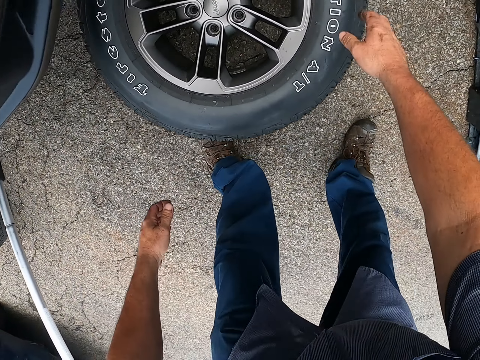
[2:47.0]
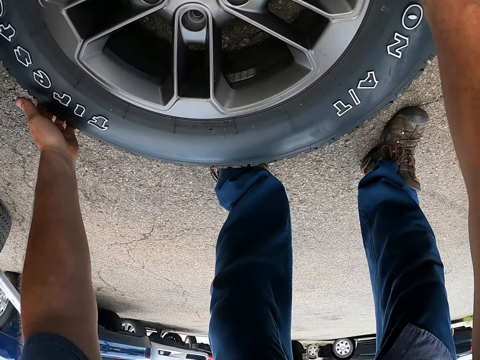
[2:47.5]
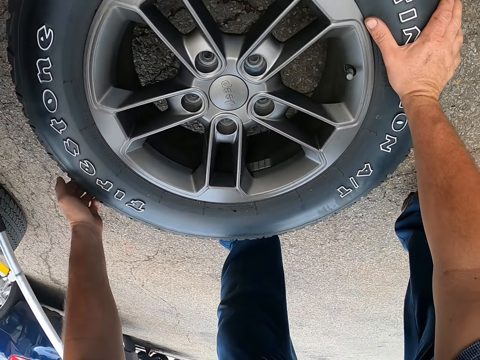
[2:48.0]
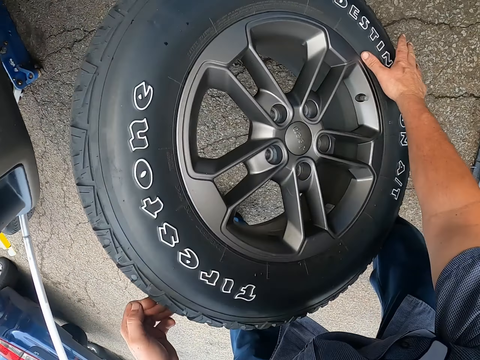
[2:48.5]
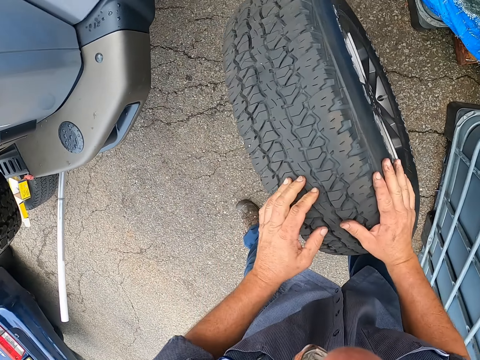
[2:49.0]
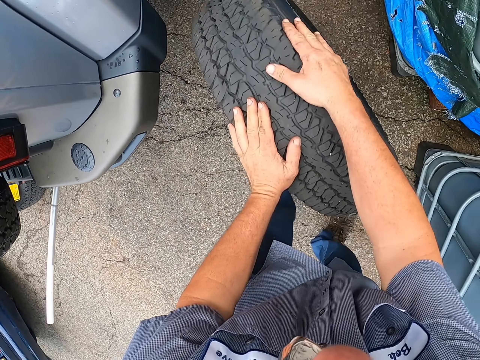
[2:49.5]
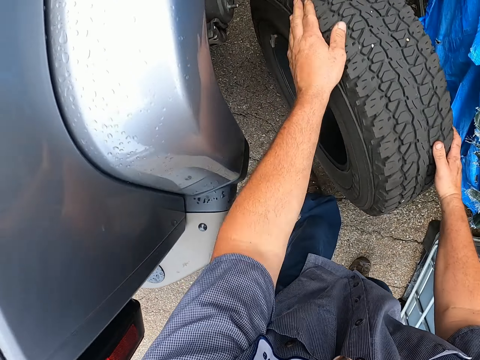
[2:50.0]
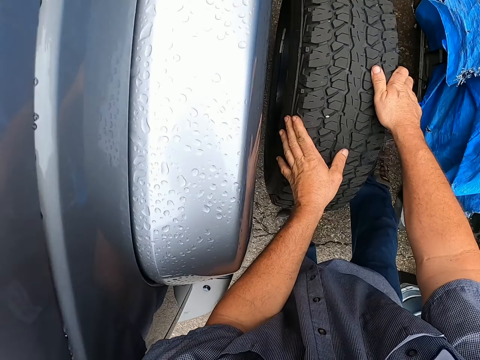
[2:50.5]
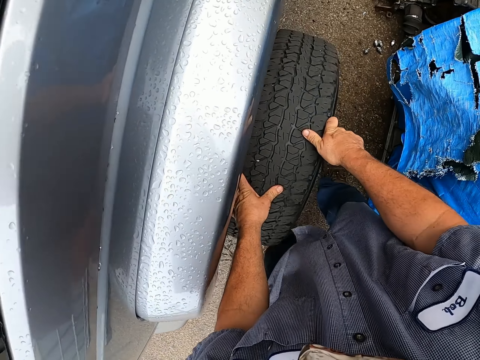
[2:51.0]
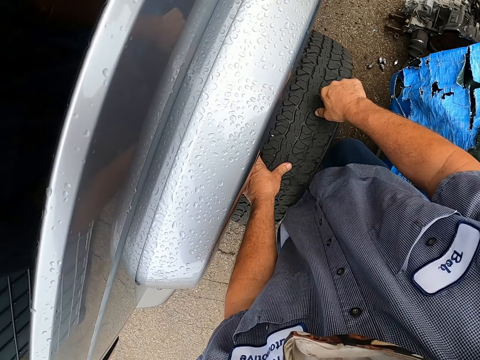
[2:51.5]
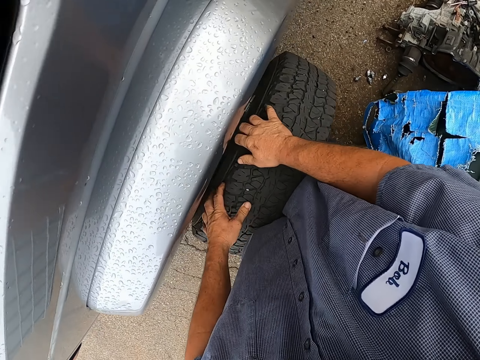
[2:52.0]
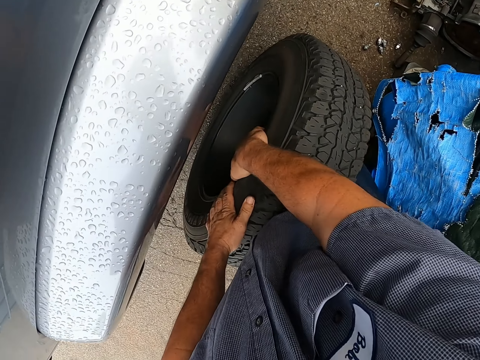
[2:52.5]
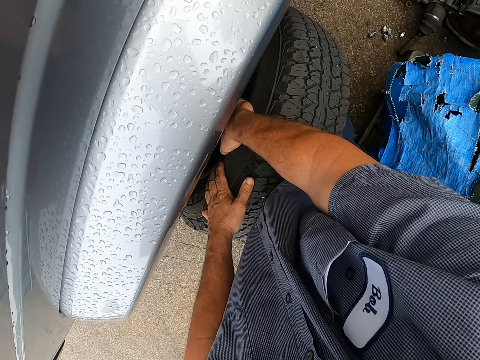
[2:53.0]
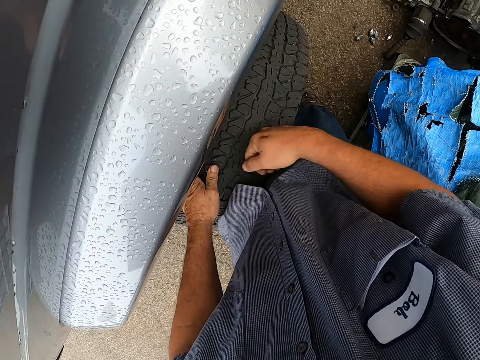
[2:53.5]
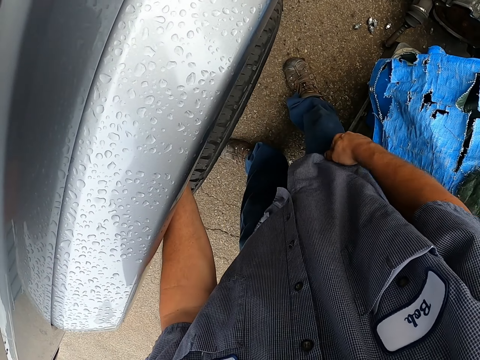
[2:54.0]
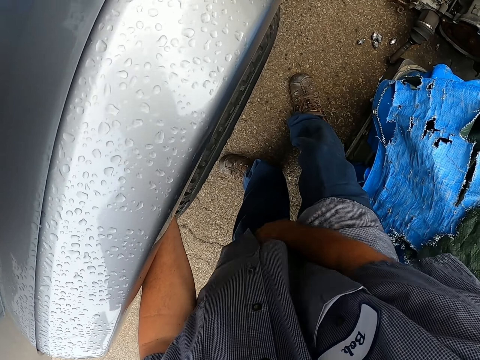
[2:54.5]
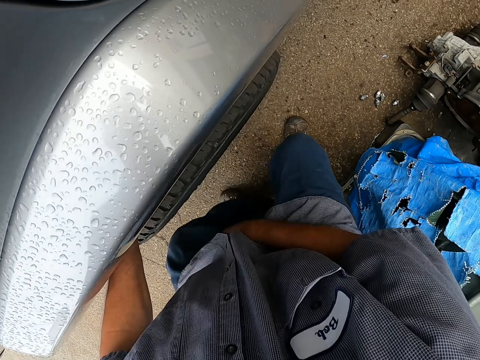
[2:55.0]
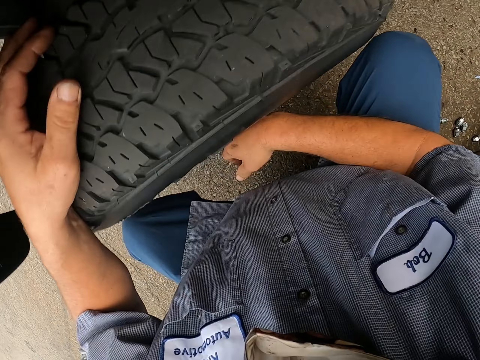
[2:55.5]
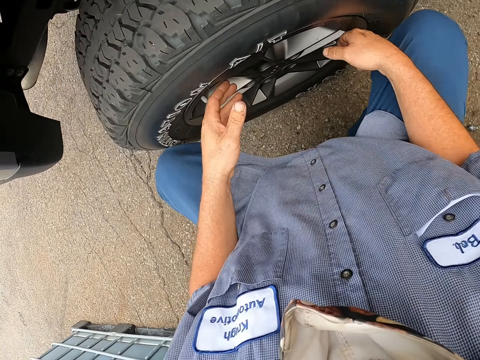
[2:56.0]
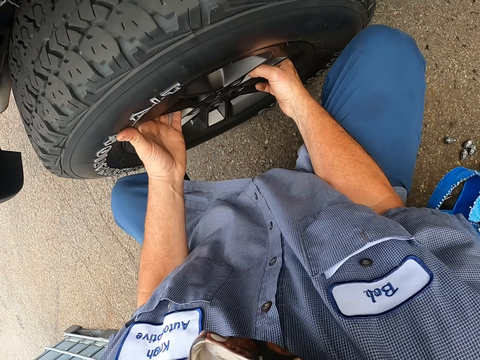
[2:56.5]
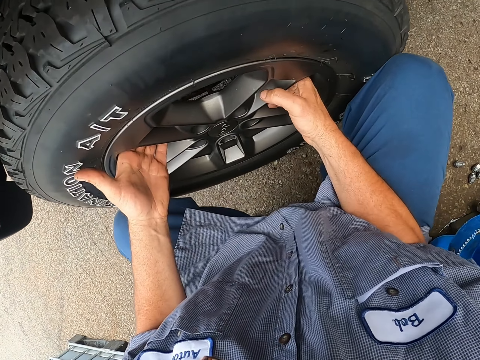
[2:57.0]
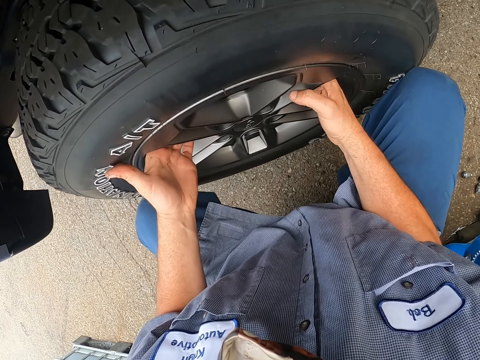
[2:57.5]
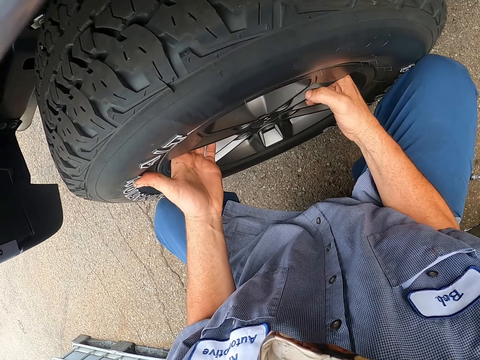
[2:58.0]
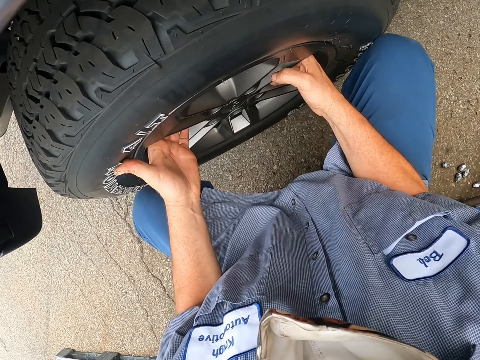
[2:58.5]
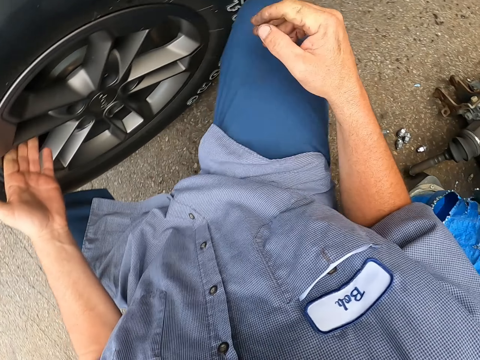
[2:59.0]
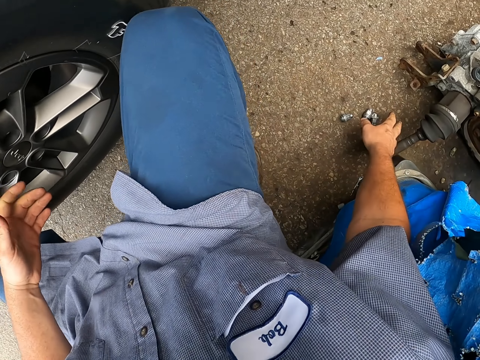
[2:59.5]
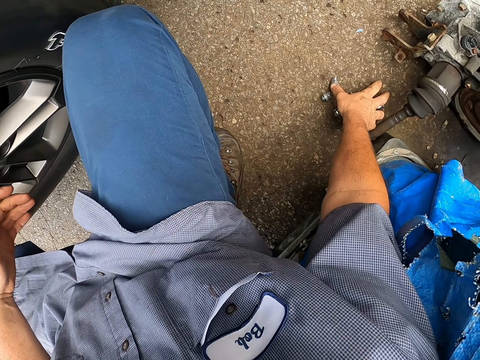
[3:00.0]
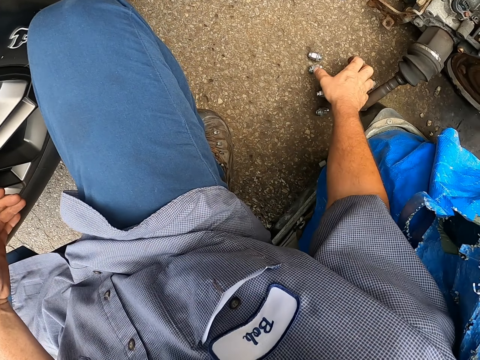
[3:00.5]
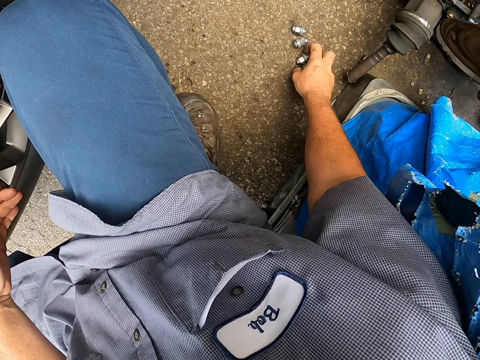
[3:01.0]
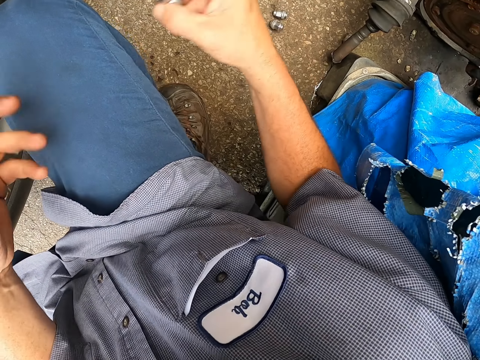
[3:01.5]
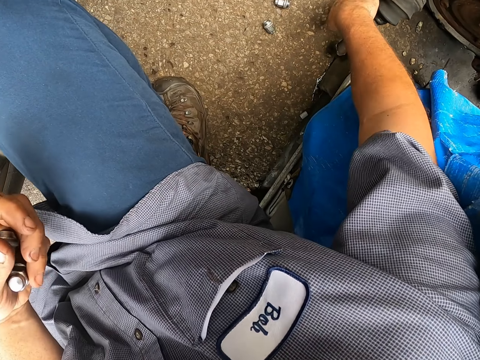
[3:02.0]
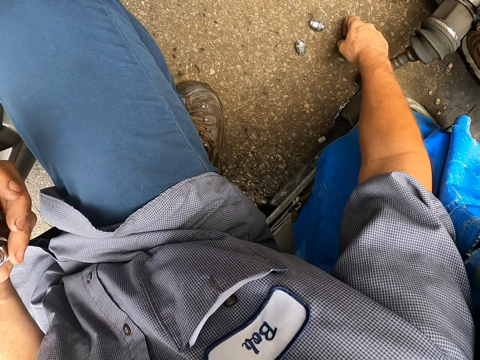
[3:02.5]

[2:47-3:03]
The camera wearer picks up a tire. They roll the tire towards the car and put the tire on the car. They bend down. They fix the tire into the car. They pick nuts from the ground.

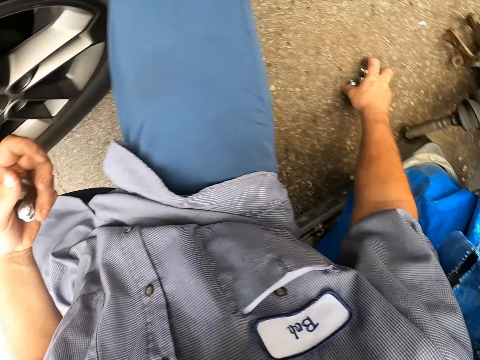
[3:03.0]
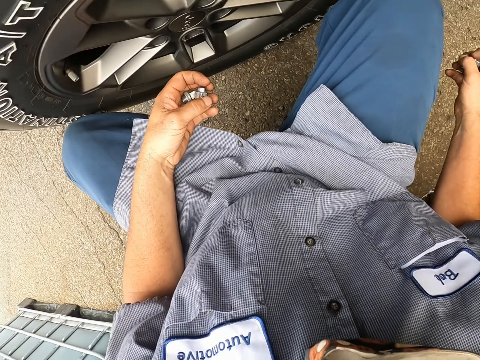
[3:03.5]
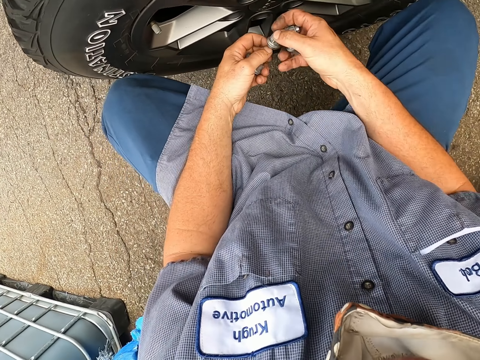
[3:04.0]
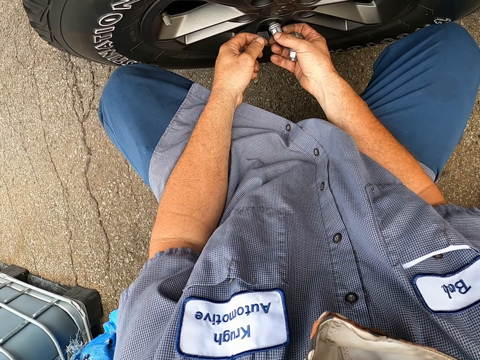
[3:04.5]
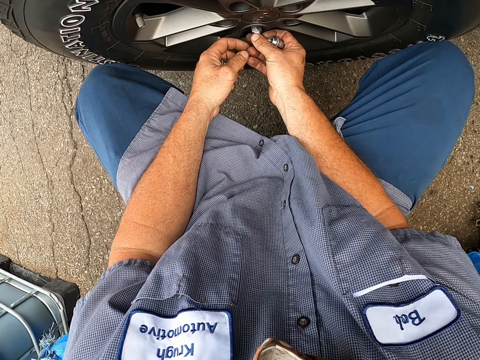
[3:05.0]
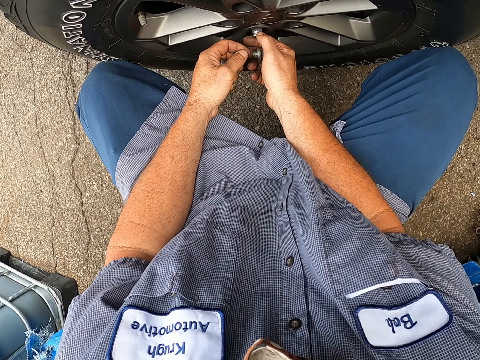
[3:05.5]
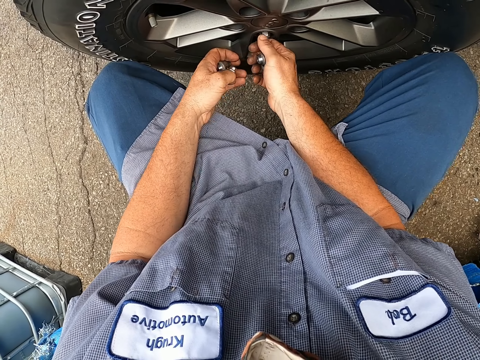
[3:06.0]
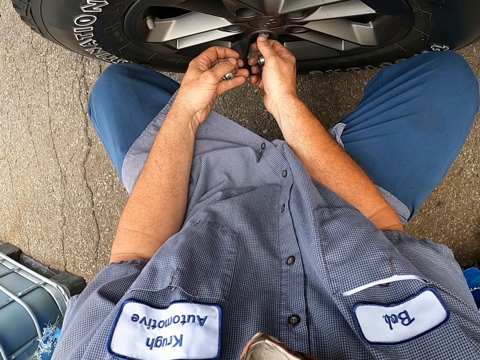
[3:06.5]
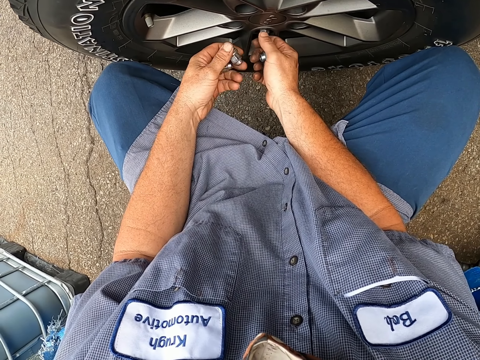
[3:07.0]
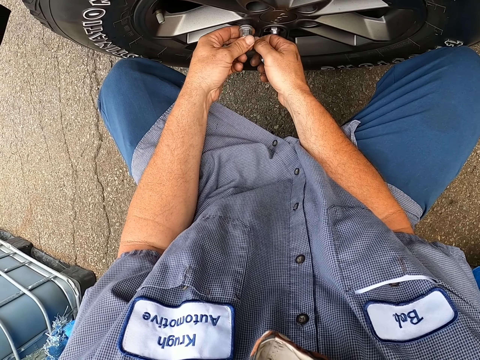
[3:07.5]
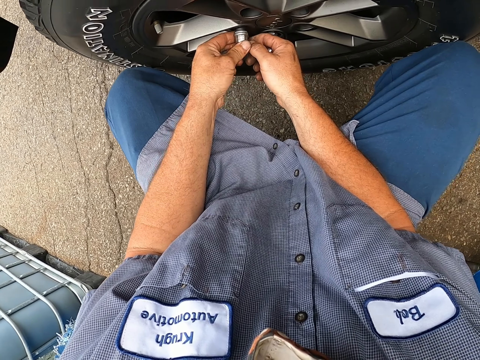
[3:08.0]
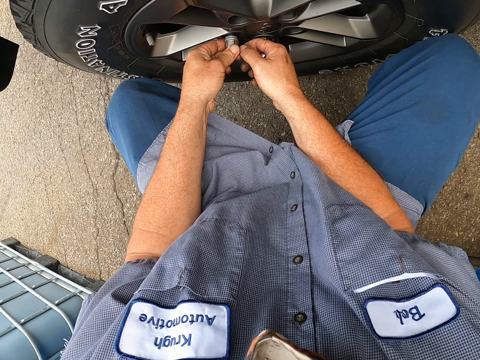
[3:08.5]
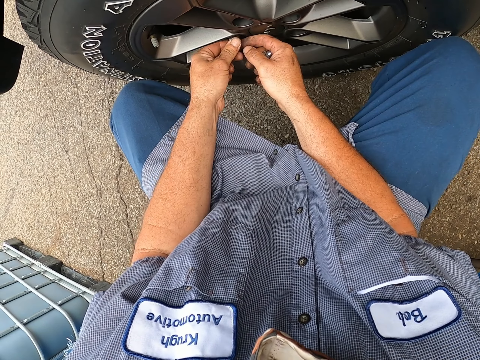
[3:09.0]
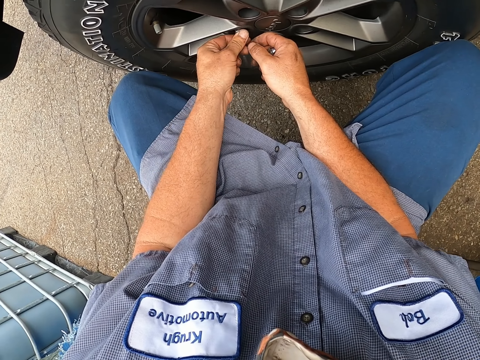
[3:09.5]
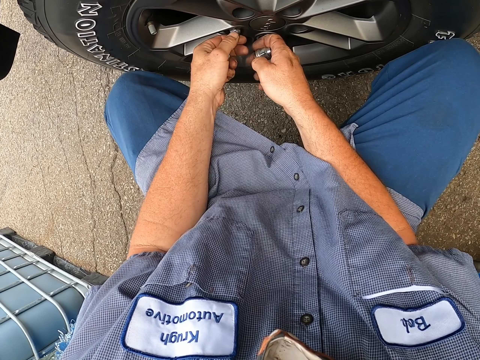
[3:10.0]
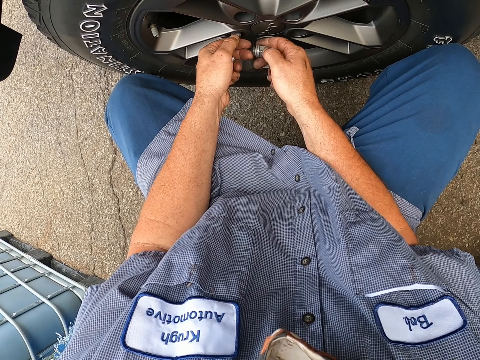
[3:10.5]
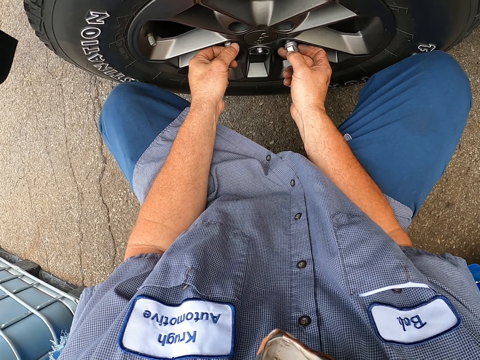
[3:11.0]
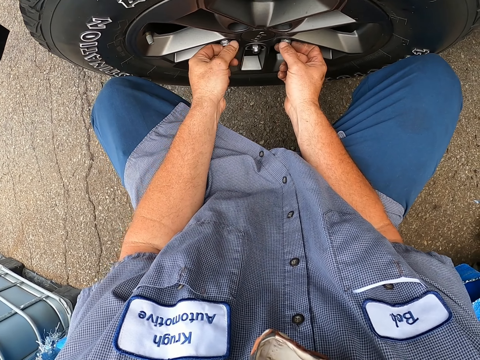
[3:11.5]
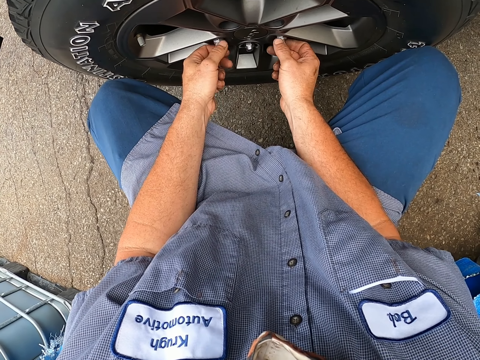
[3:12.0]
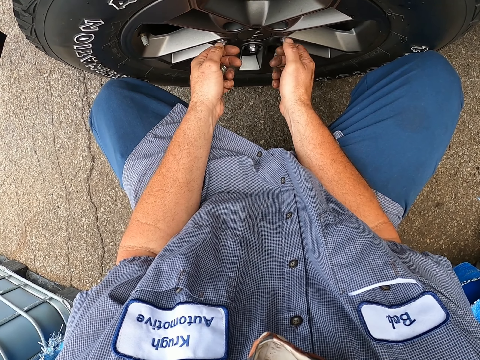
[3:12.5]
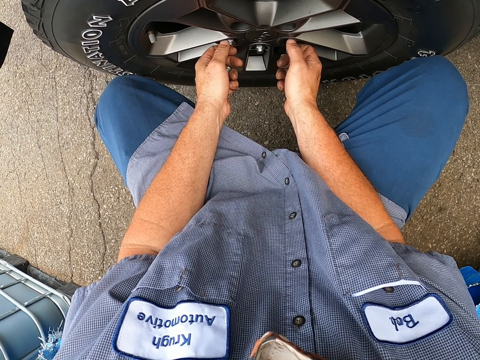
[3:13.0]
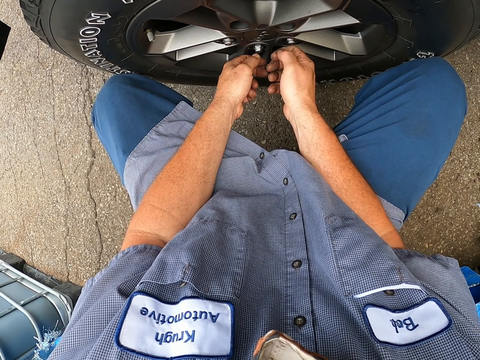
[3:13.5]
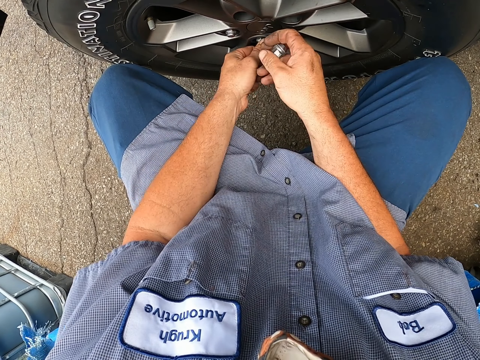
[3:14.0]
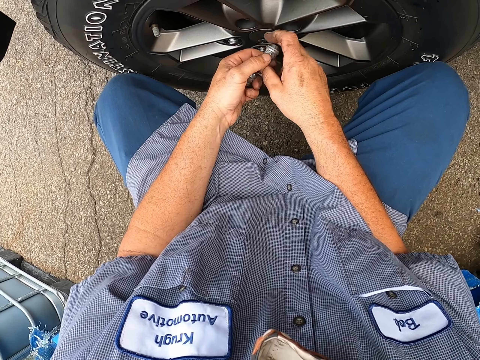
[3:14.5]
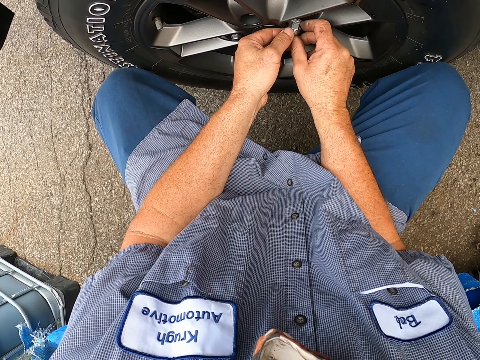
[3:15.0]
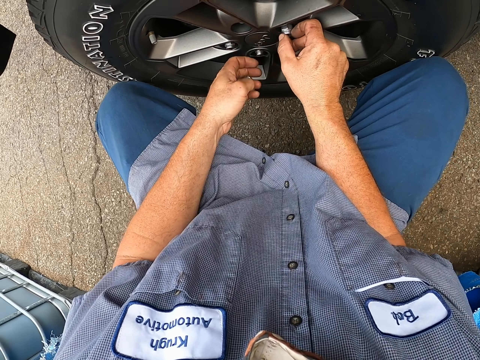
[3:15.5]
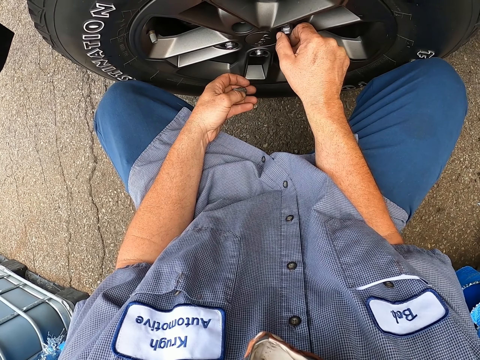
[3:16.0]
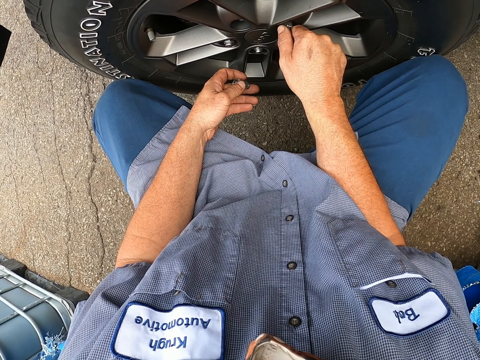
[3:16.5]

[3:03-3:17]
The camera wearer puts the nuts into the tire. They fix the bolts in the wheel.
